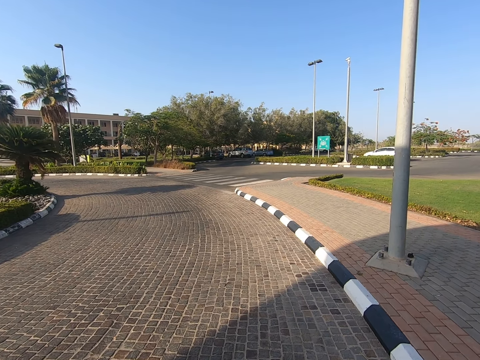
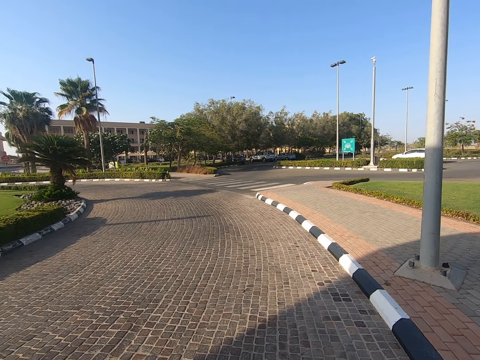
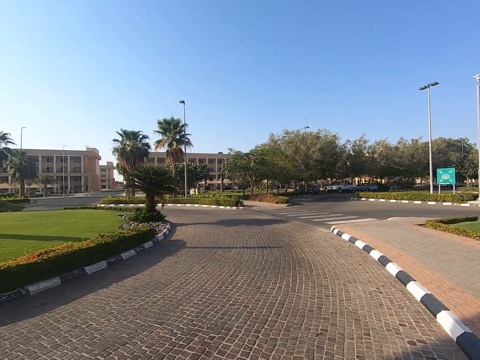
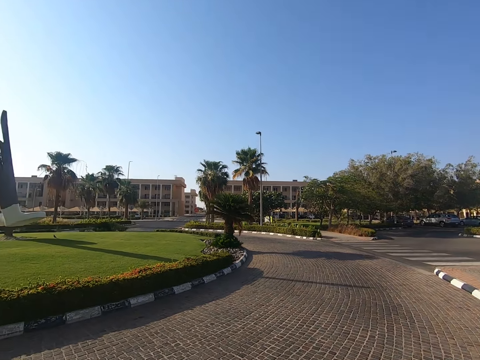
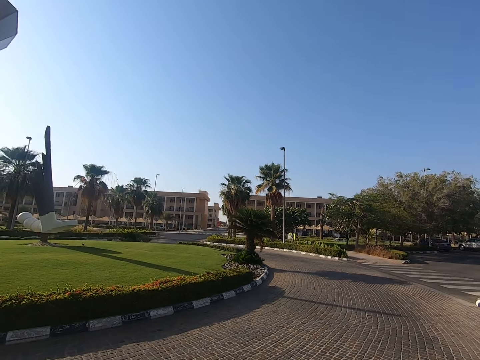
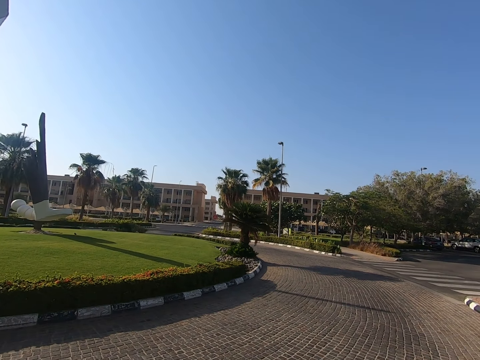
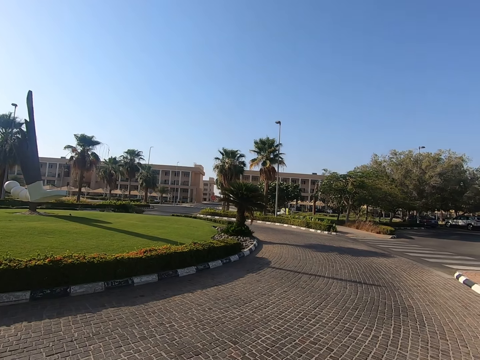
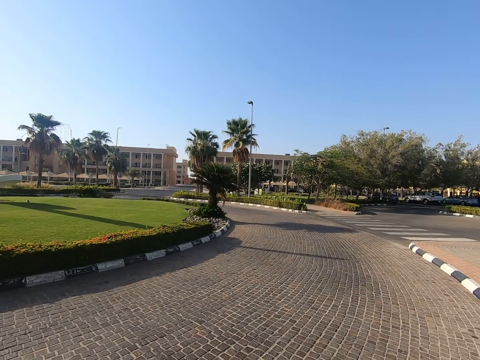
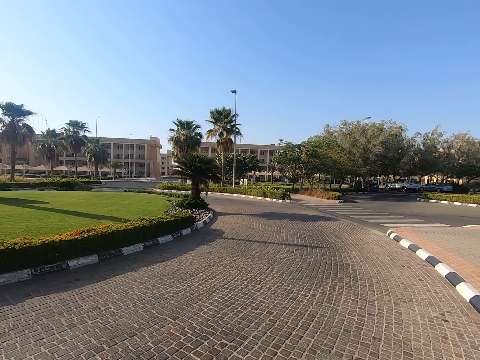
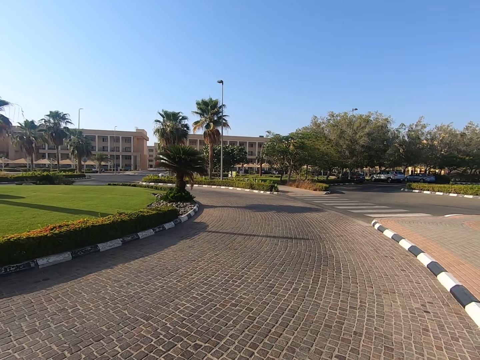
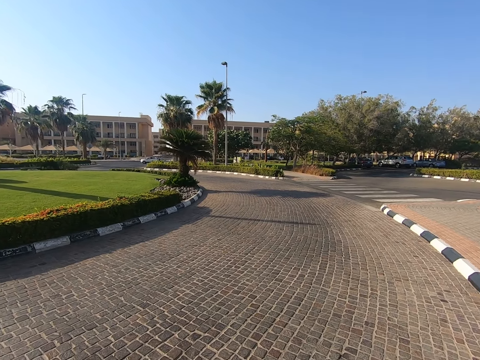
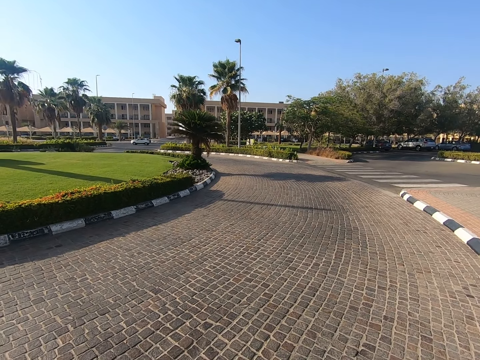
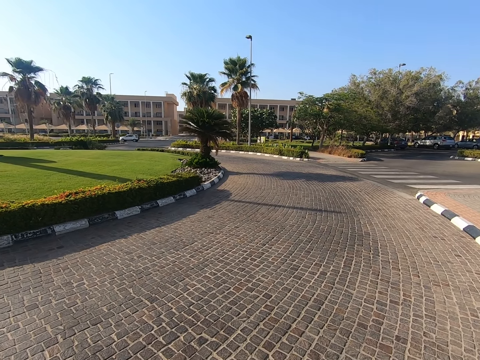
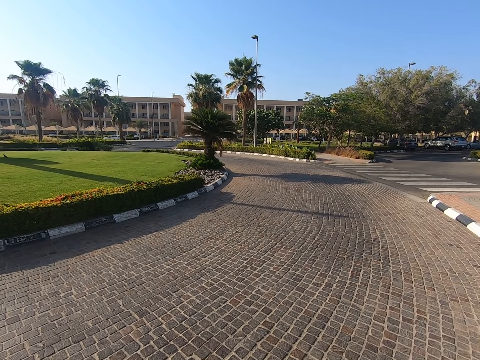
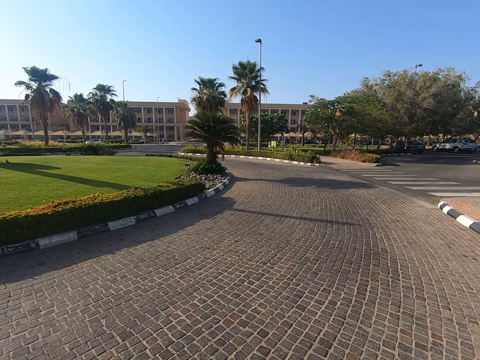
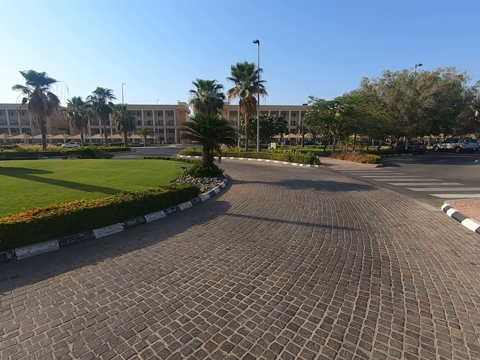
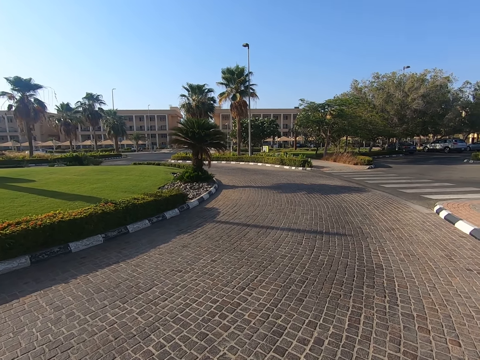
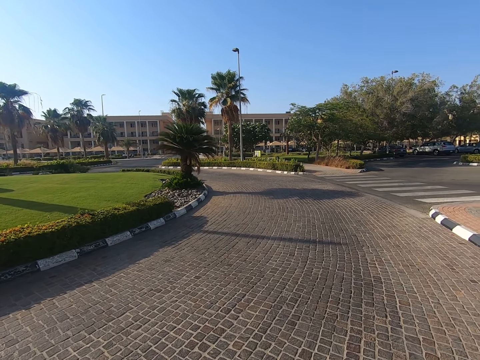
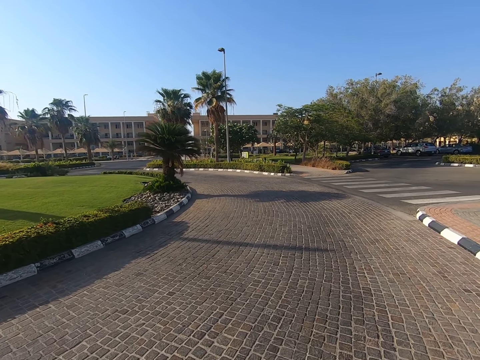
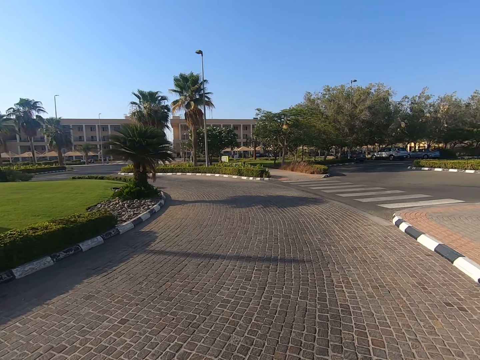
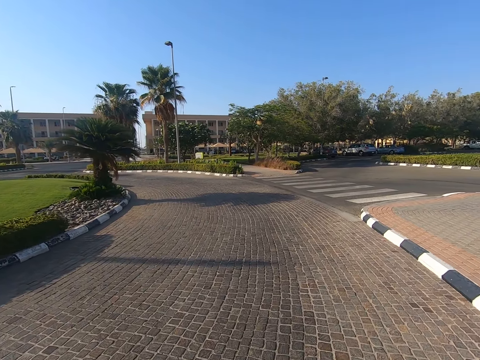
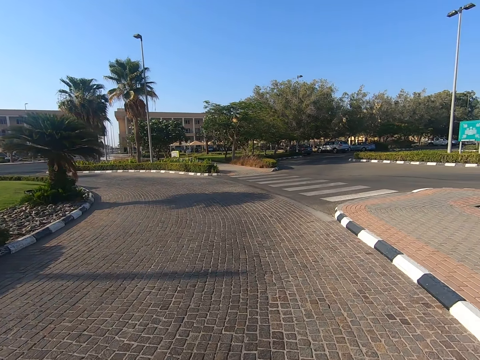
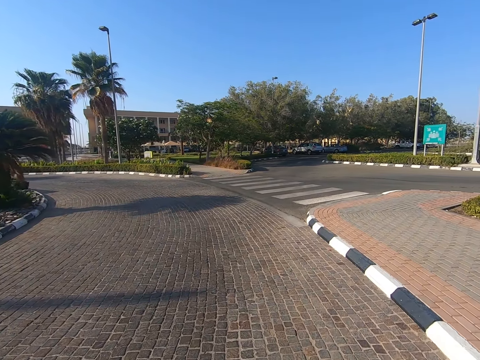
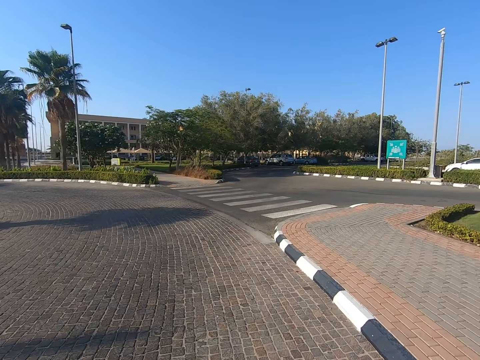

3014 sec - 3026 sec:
The camera wearer stops.

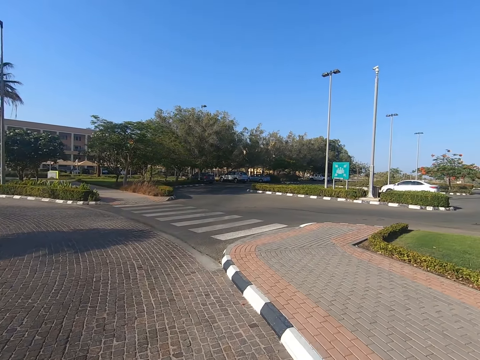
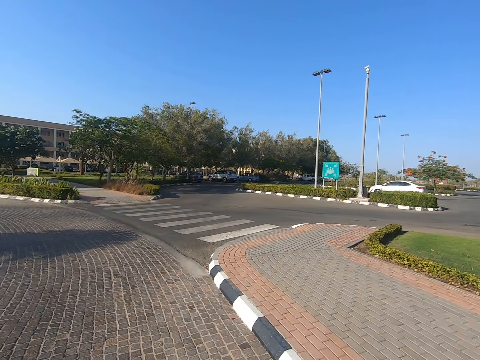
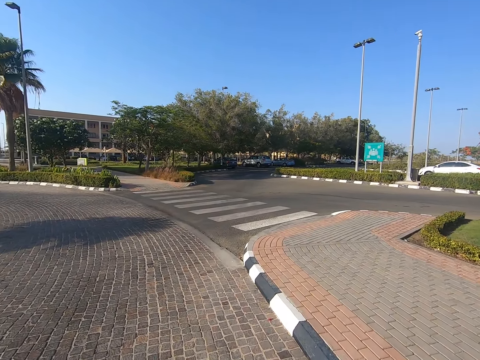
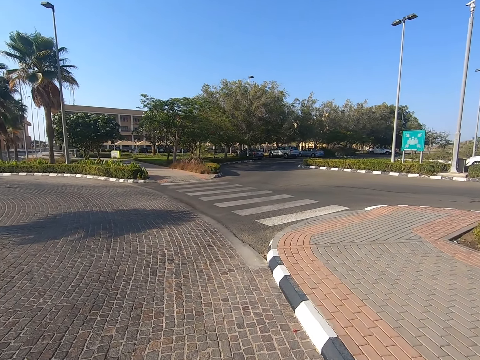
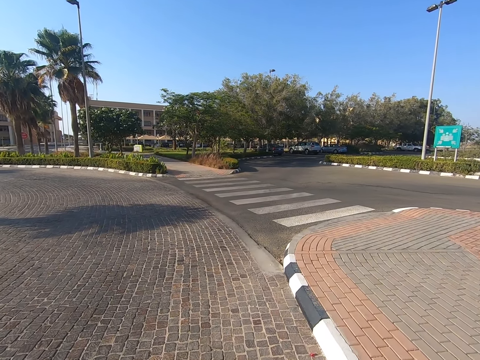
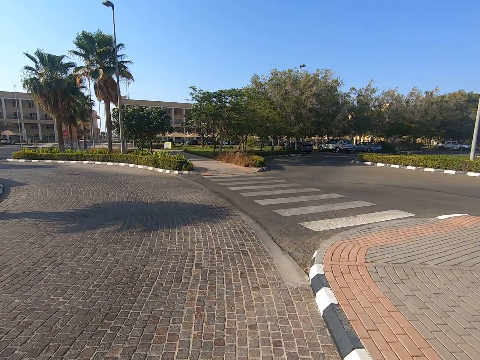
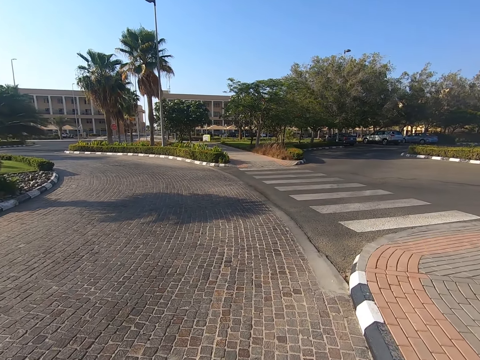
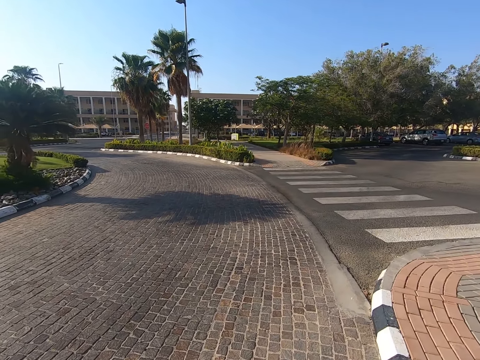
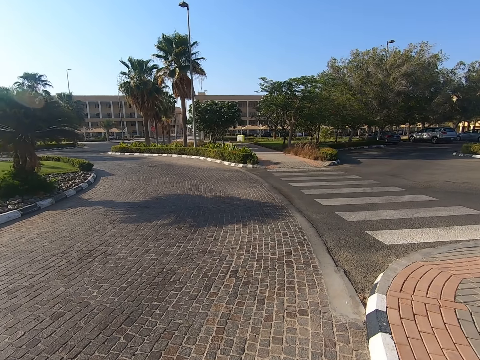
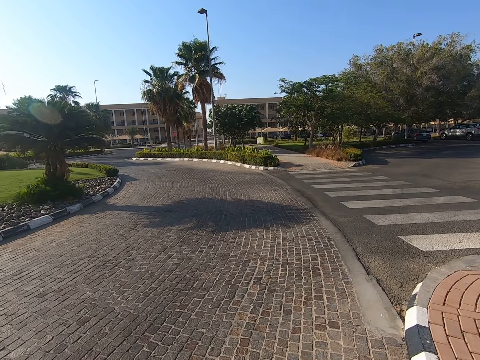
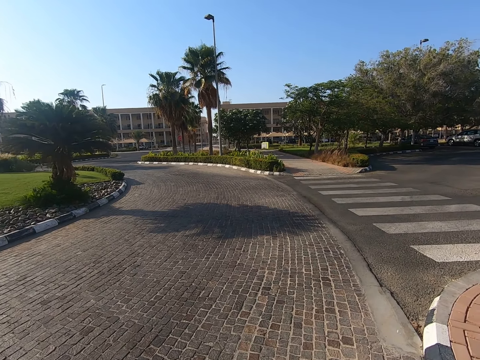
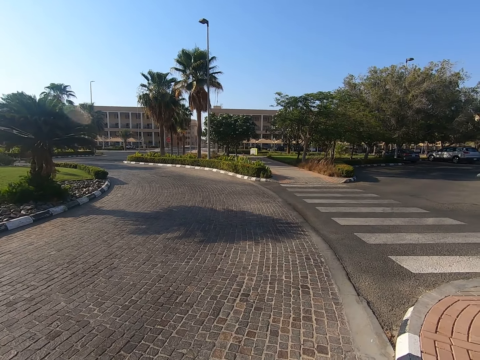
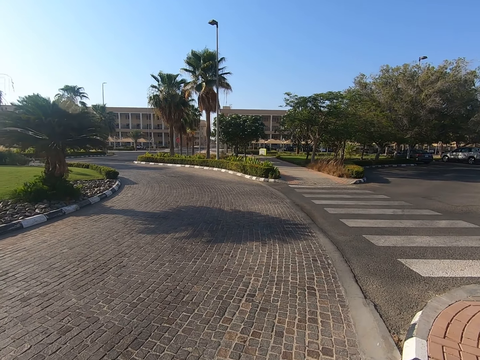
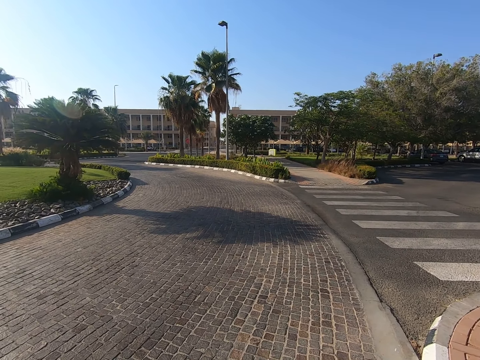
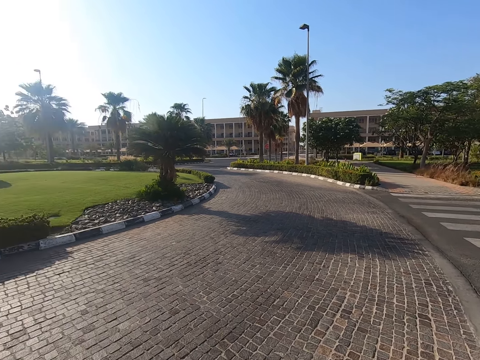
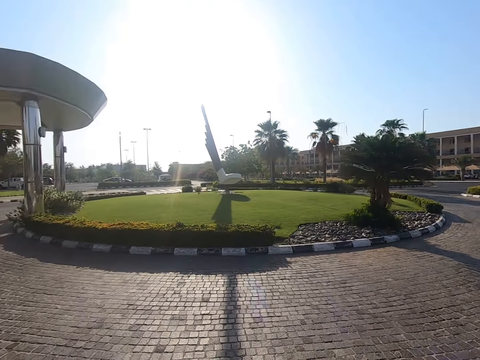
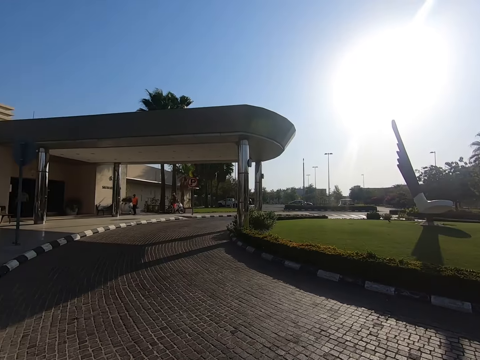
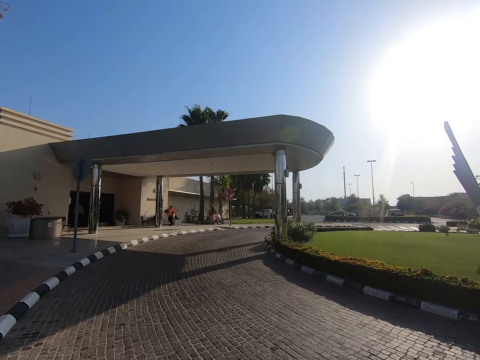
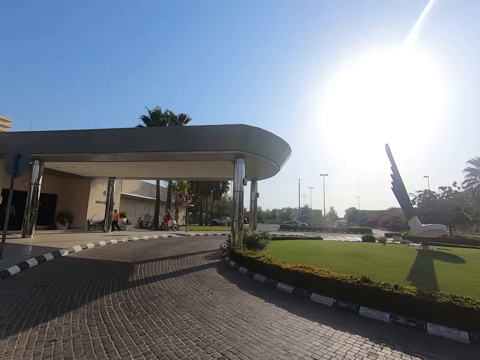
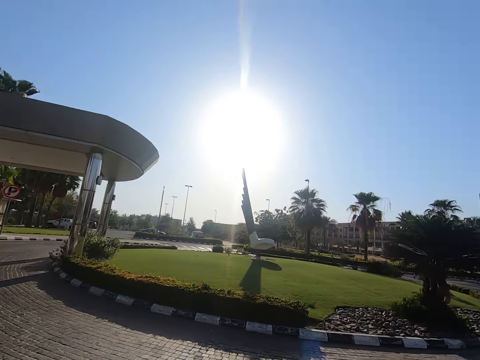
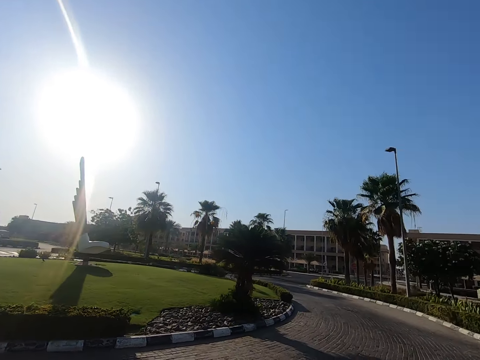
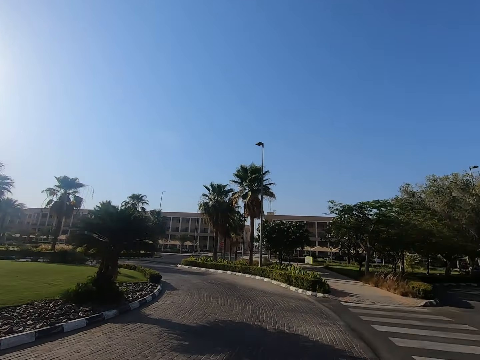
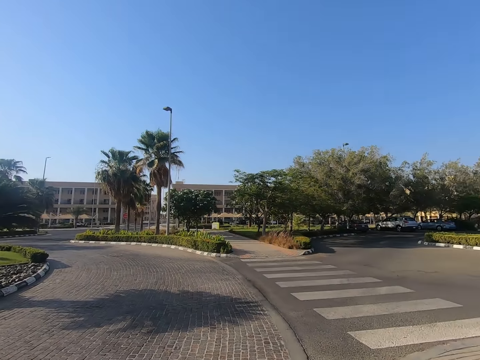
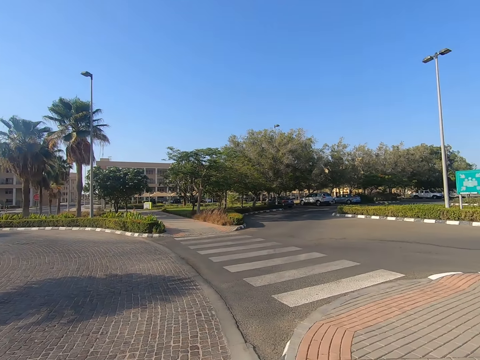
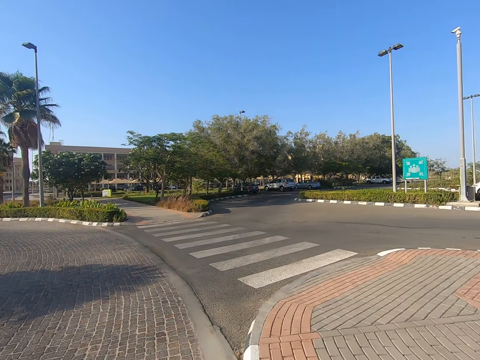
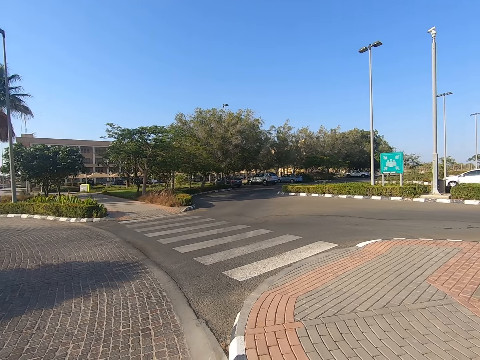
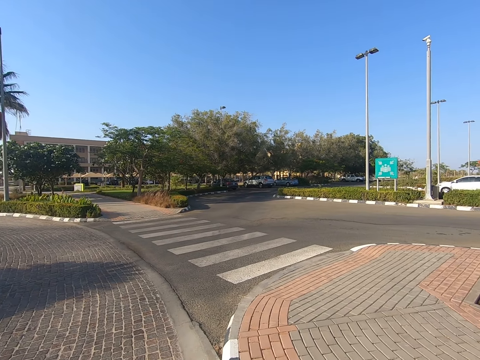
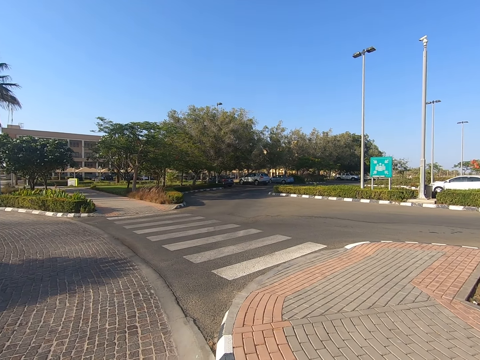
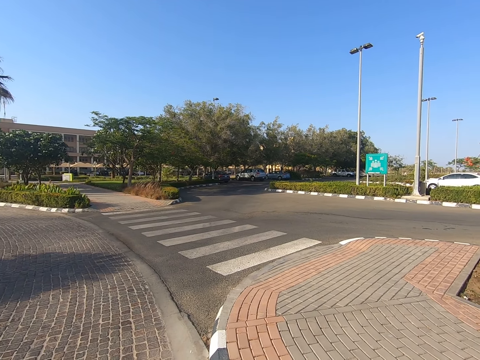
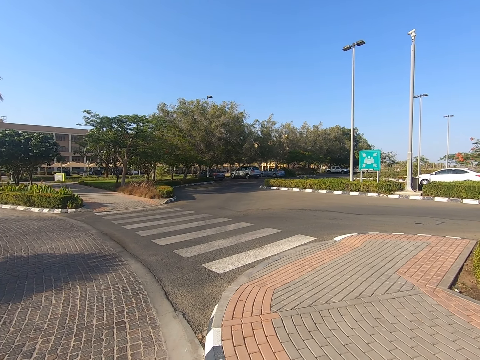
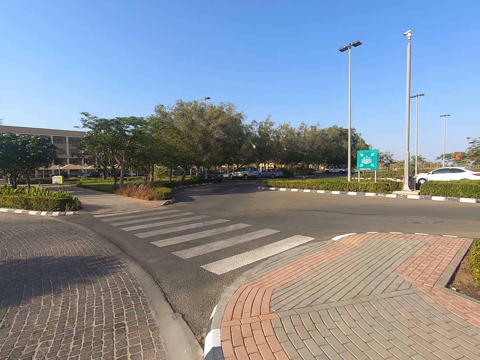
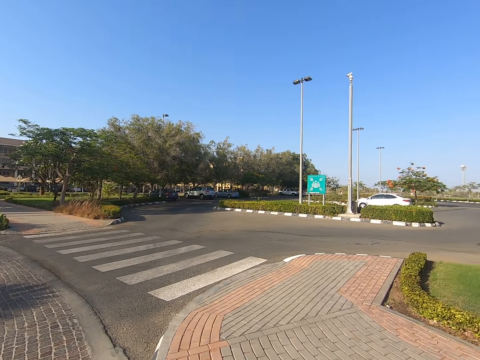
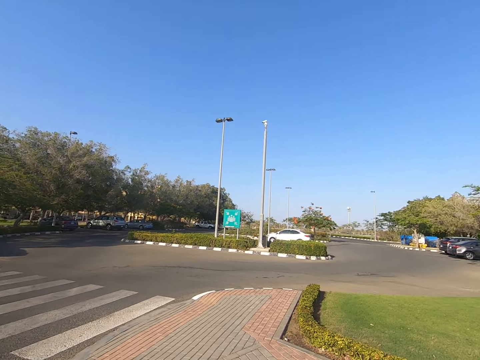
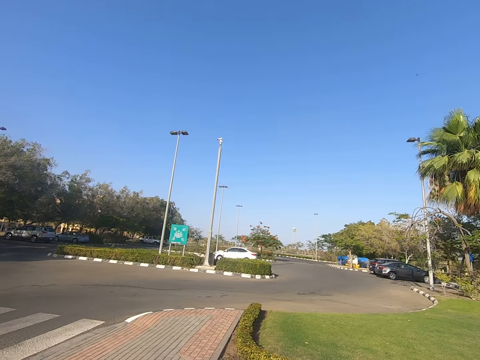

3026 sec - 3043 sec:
The camera wearer walks on the road. They turn around the walkway. They look around.
